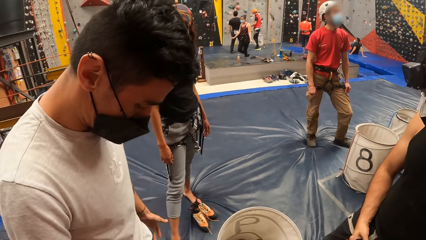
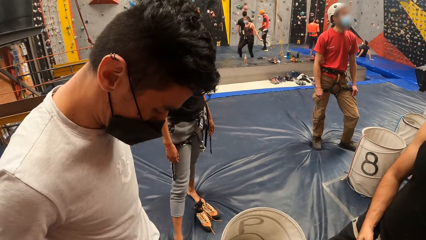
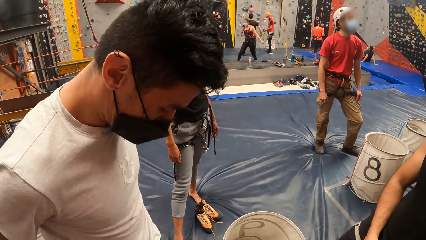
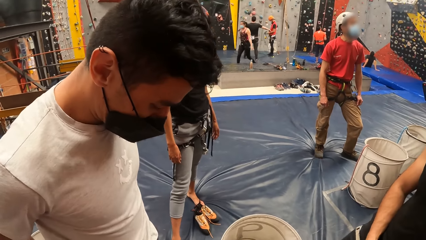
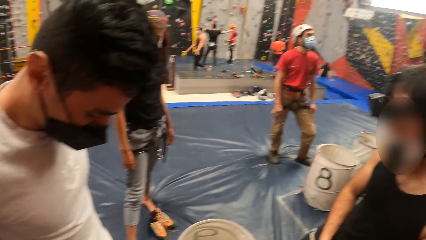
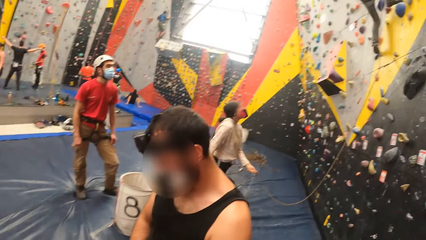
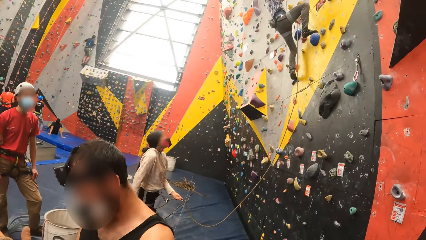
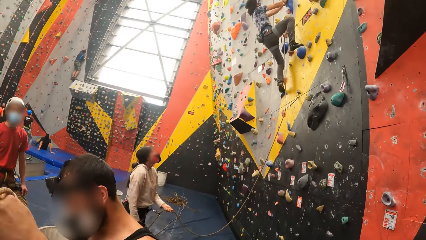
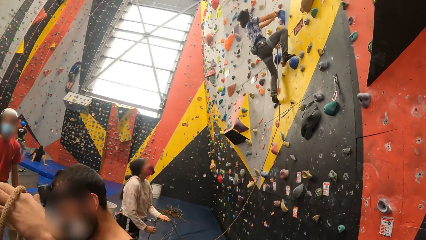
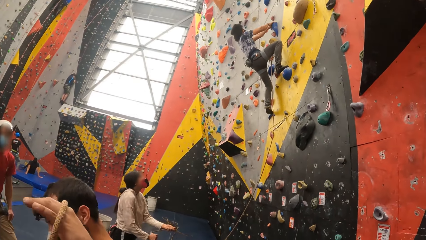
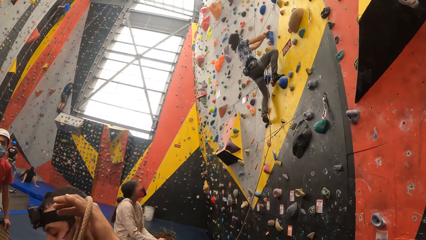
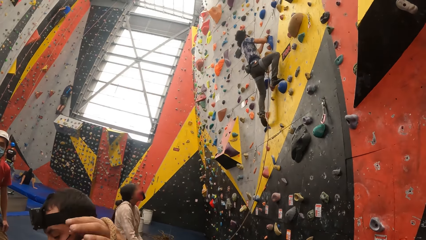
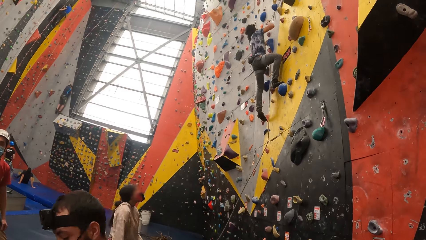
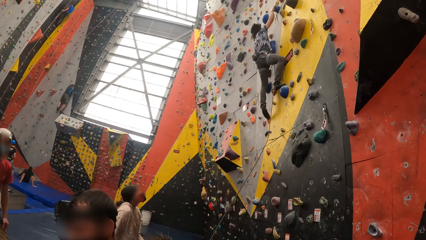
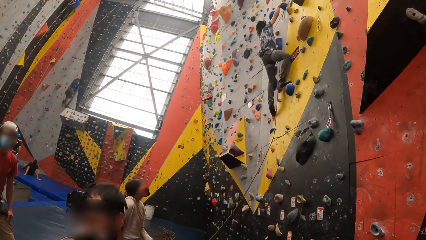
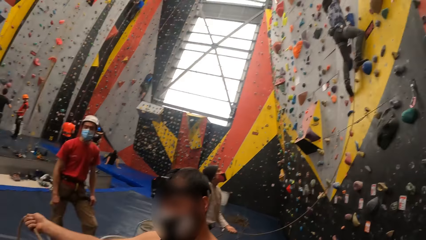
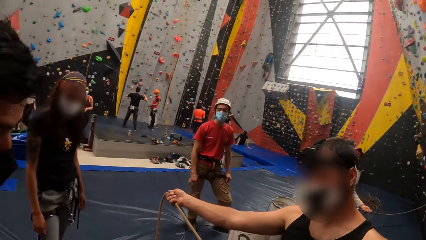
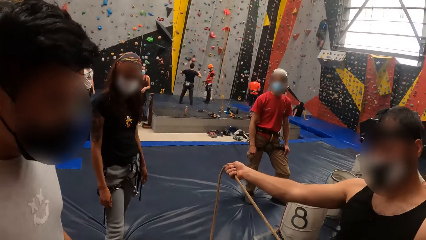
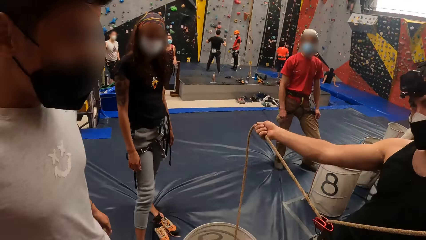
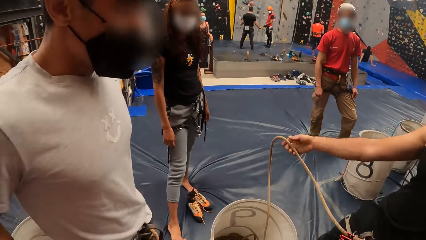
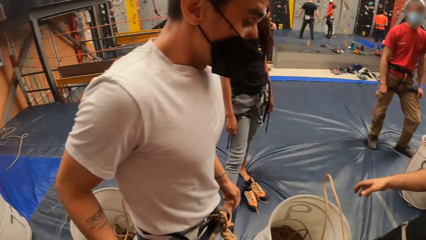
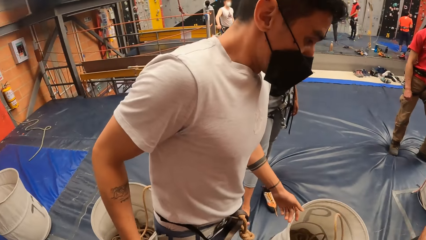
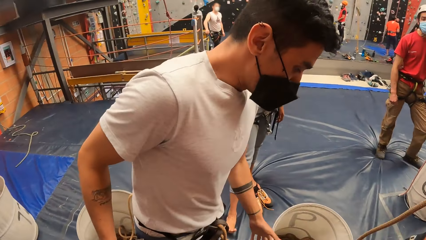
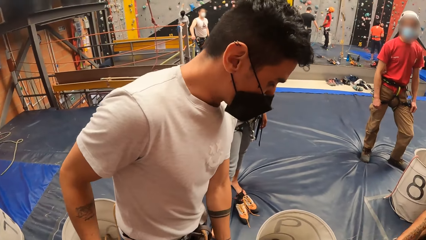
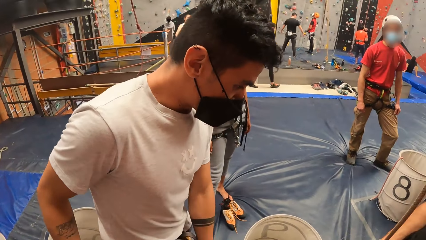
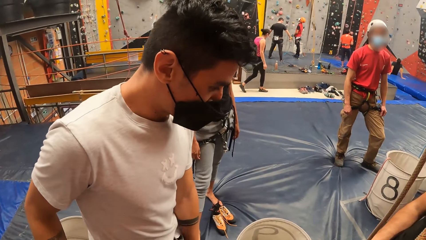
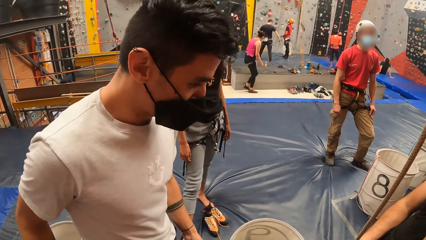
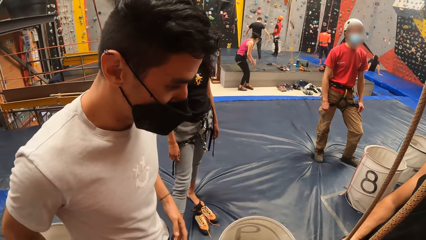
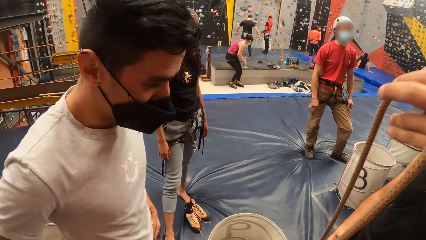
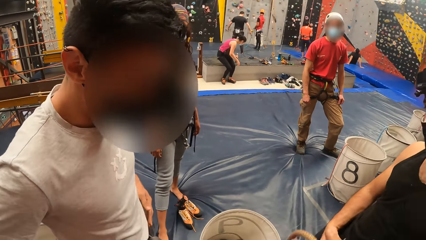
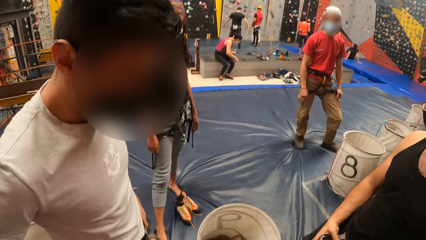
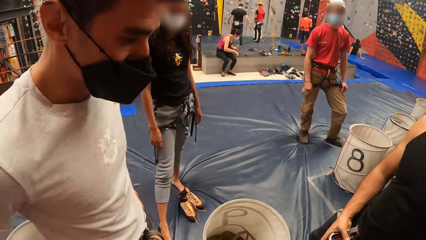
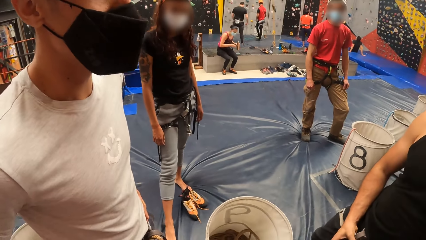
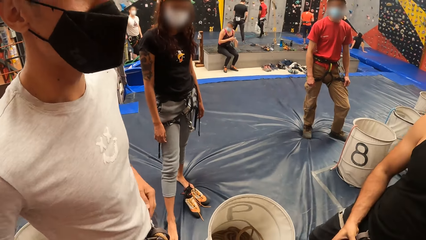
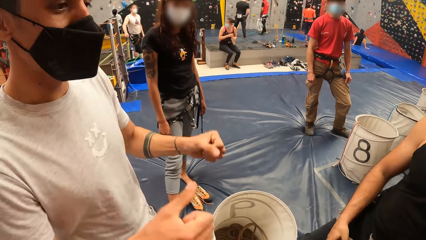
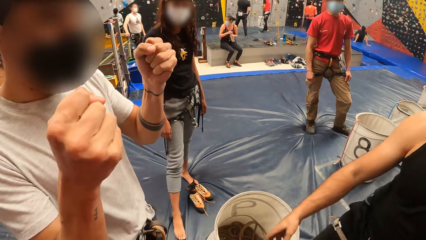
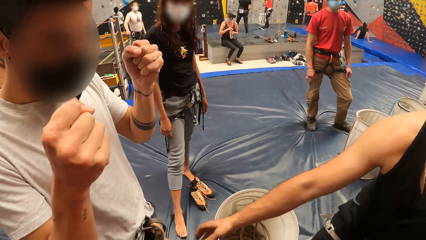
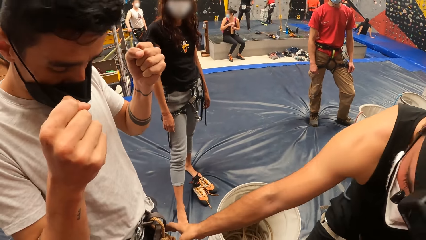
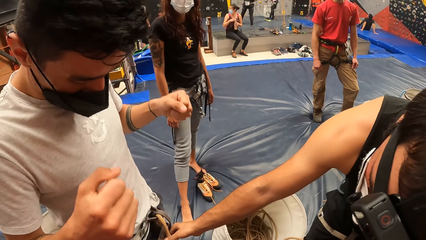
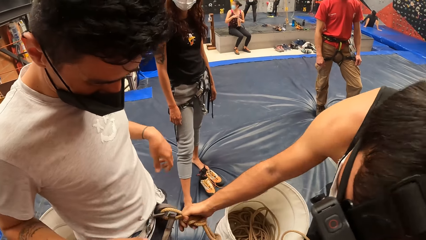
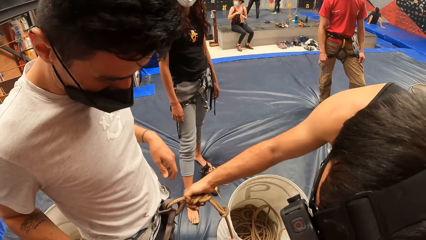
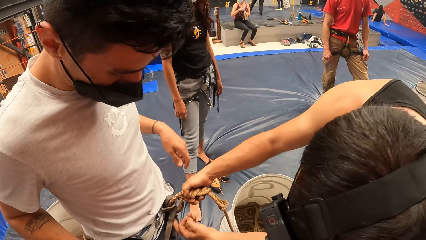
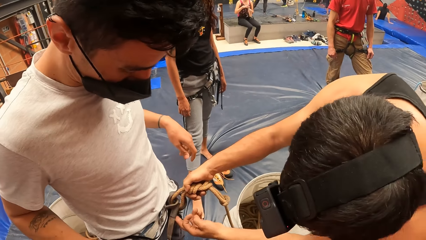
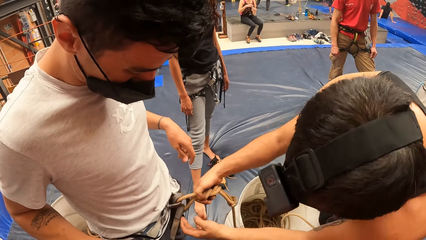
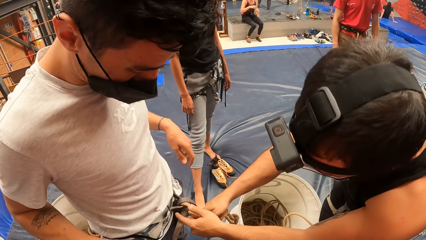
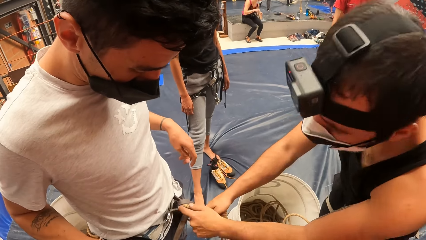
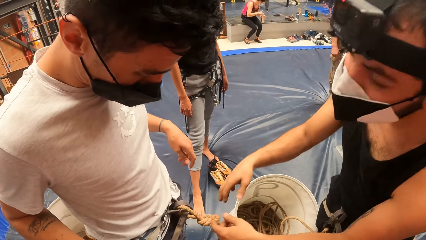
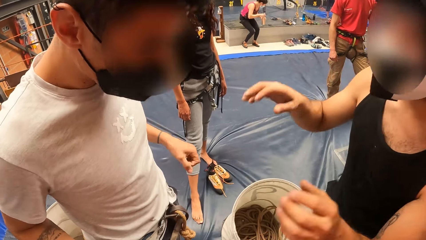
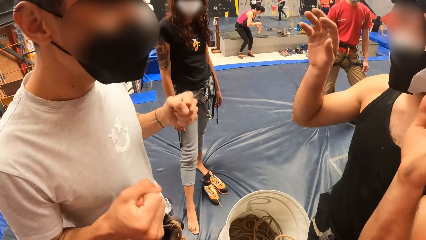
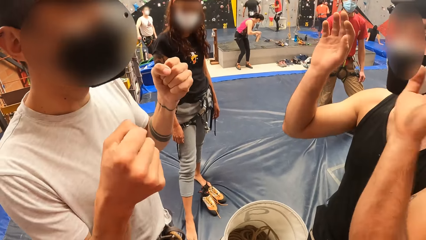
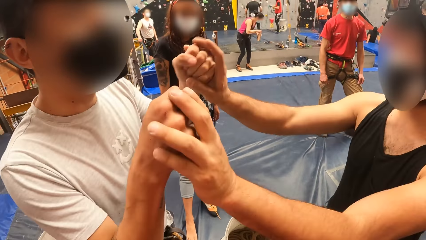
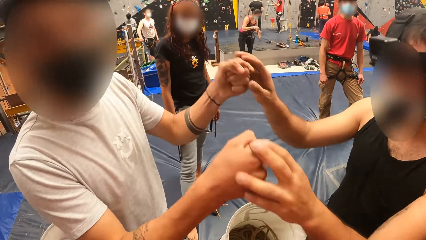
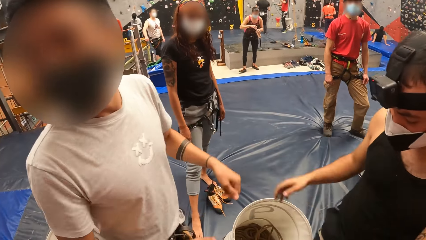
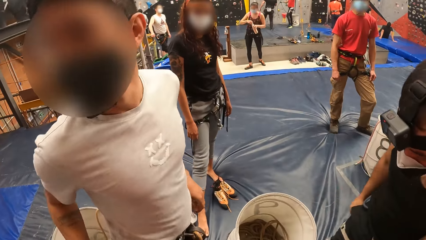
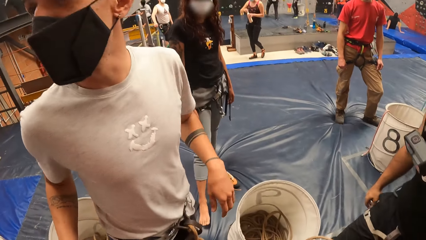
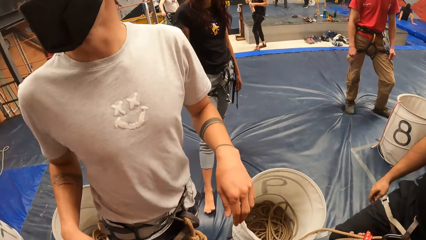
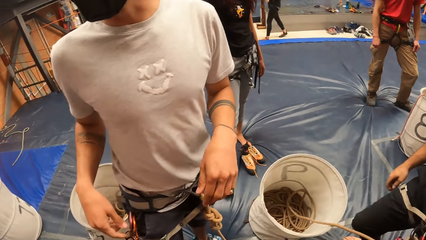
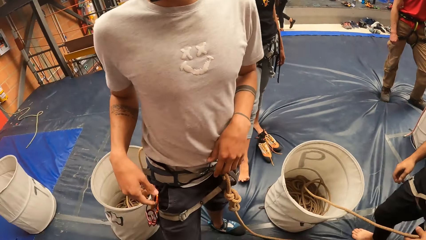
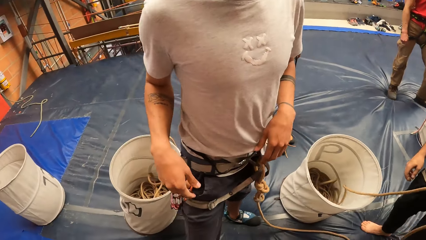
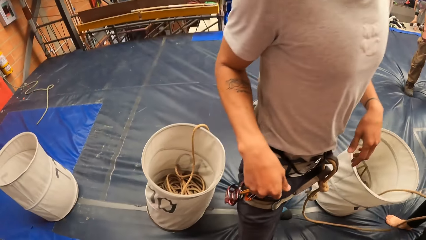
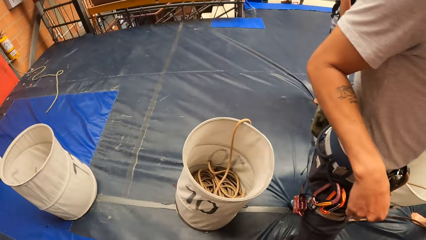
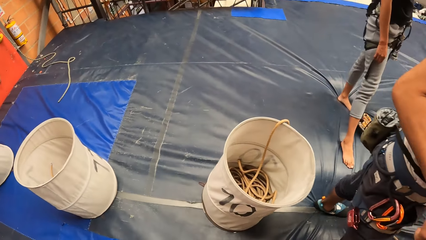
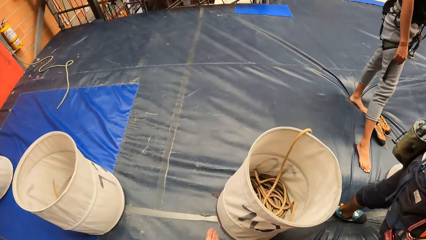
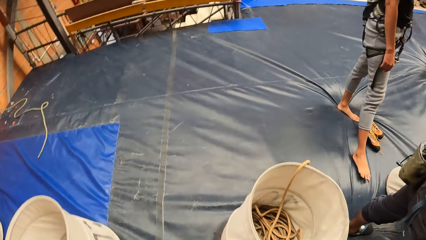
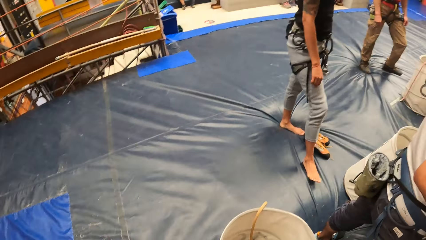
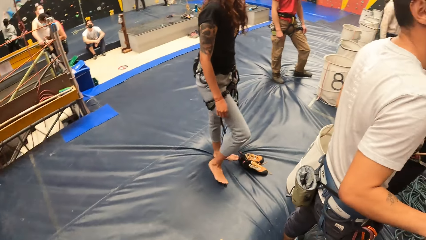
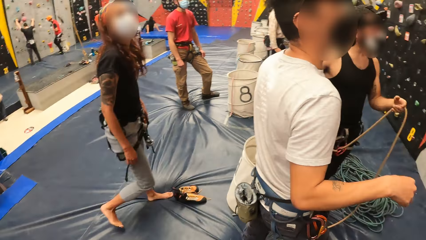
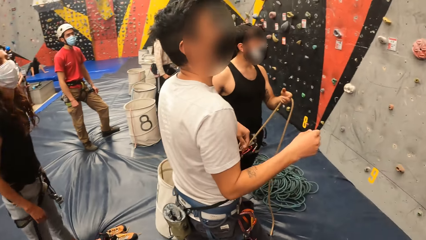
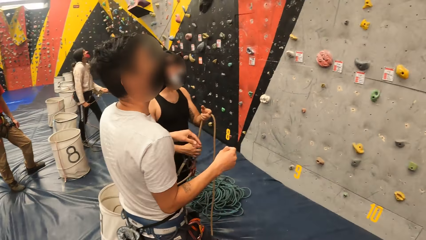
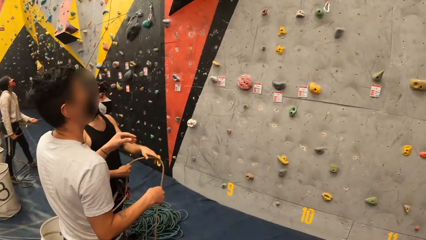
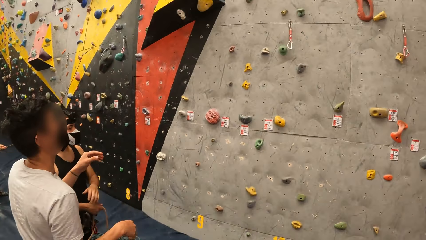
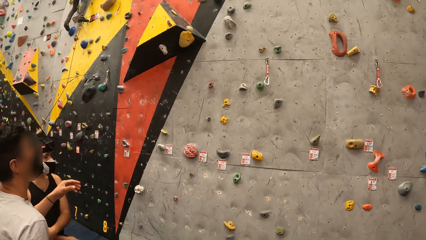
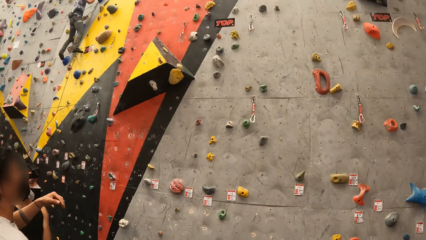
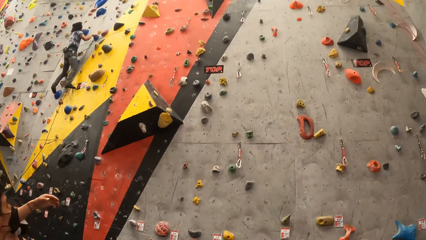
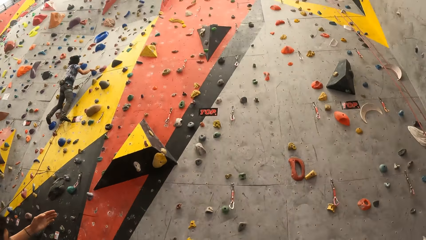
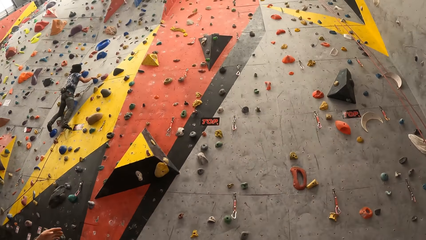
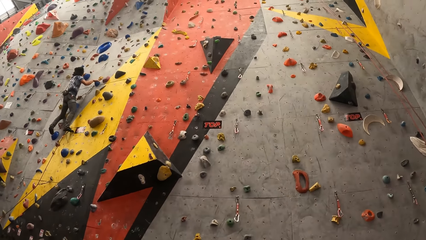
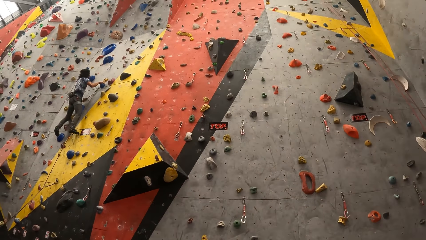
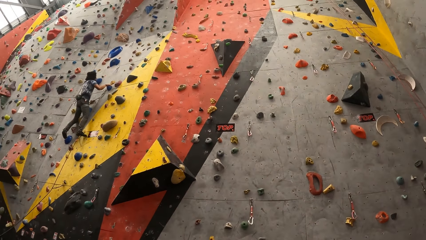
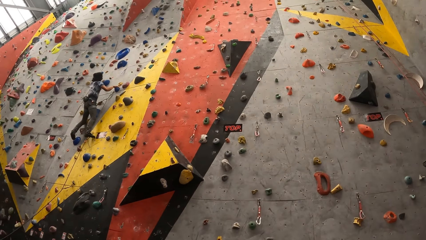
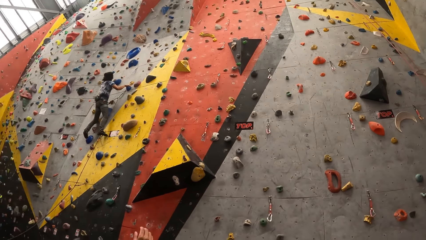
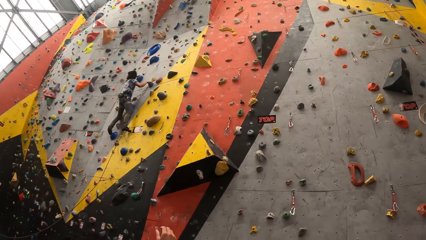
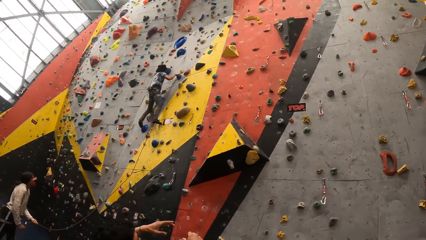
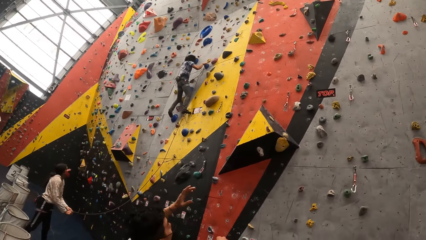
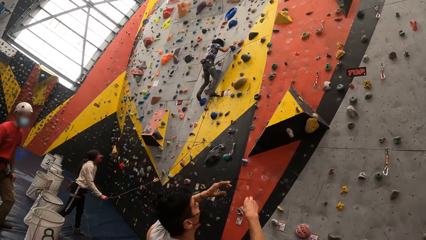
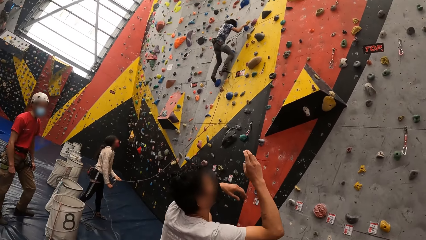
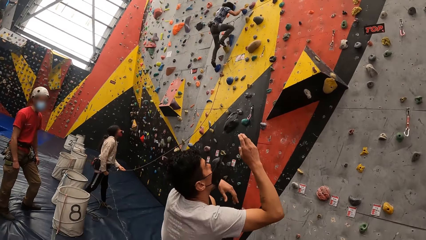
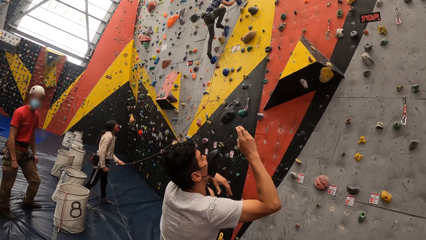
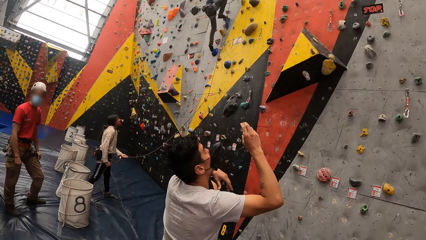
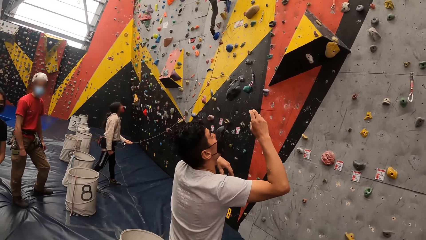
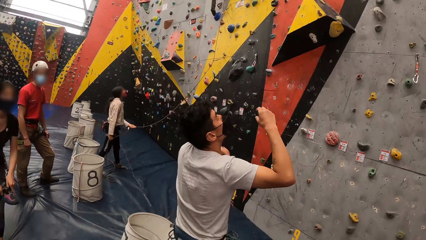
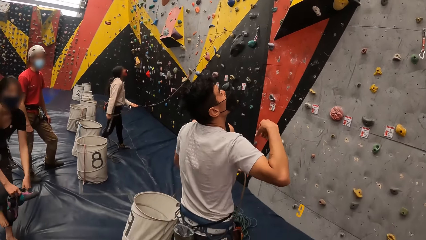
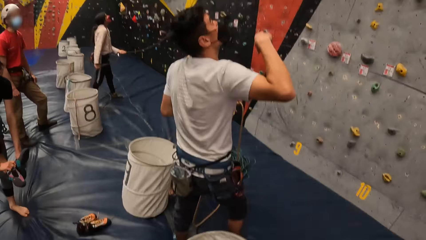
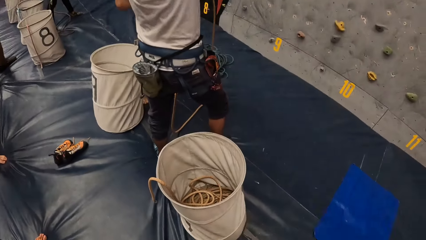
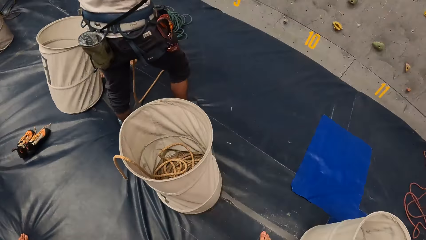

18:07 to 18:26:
The camera wearer looks at the wall. They look up. They look at the men. A man holds a rope. The man fist bumps another man. The camera wearer walks around the gym.
